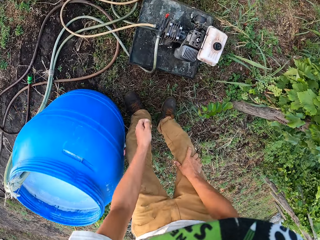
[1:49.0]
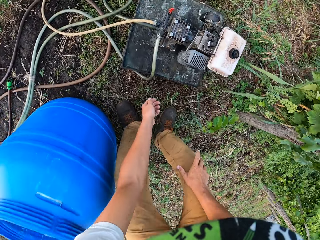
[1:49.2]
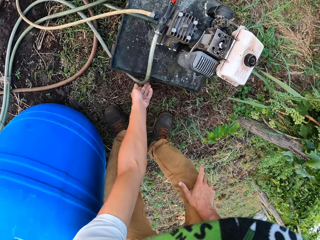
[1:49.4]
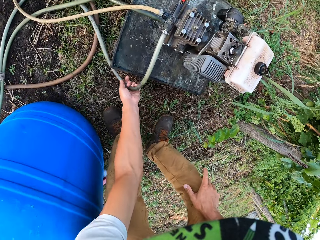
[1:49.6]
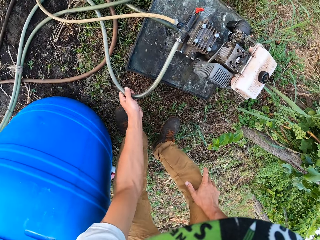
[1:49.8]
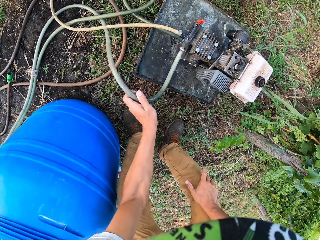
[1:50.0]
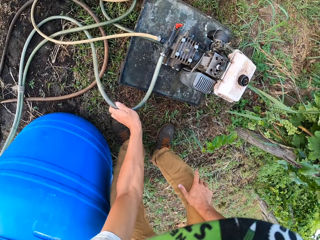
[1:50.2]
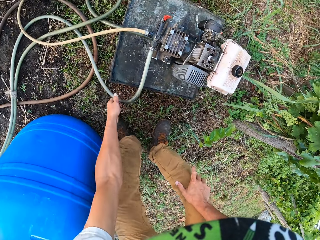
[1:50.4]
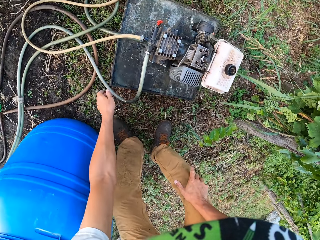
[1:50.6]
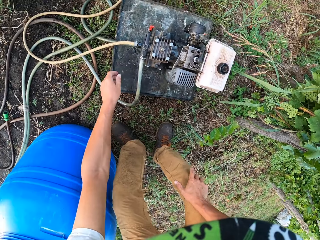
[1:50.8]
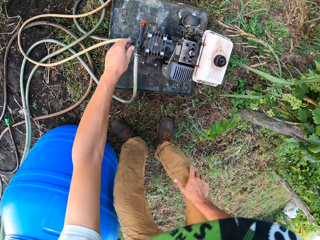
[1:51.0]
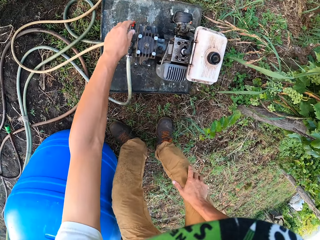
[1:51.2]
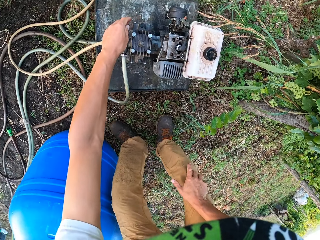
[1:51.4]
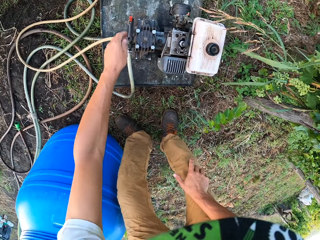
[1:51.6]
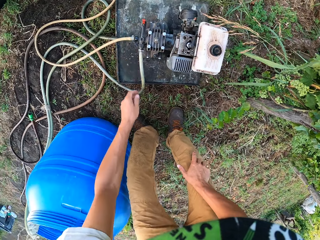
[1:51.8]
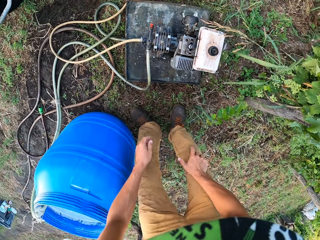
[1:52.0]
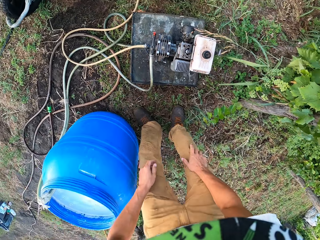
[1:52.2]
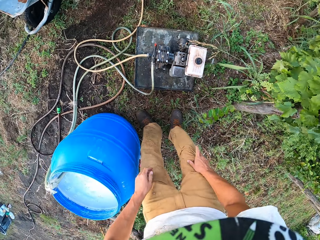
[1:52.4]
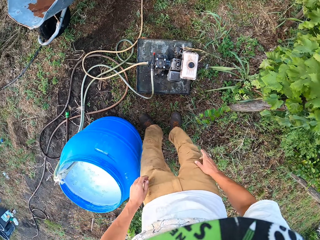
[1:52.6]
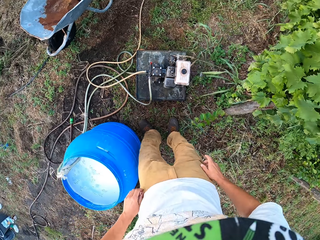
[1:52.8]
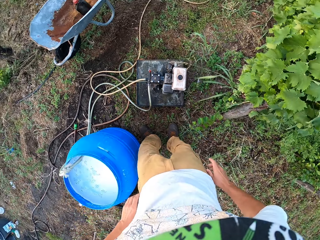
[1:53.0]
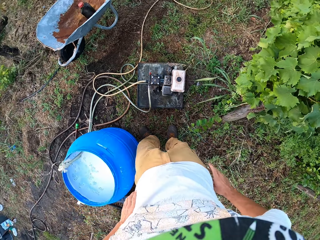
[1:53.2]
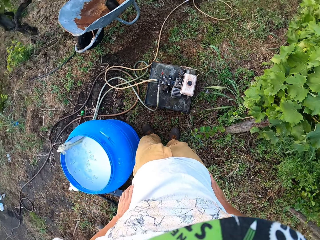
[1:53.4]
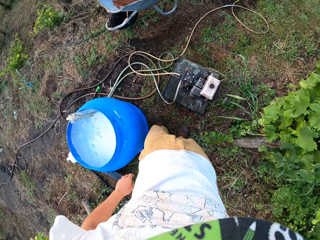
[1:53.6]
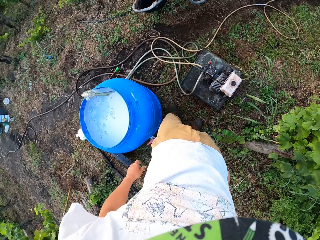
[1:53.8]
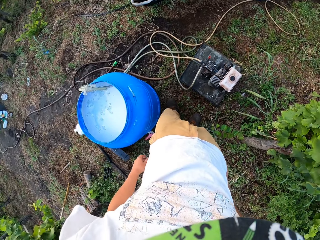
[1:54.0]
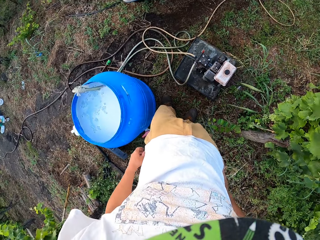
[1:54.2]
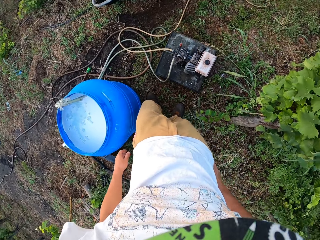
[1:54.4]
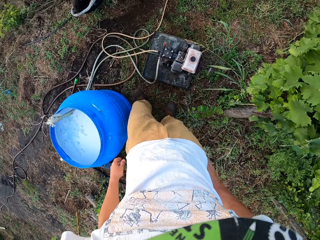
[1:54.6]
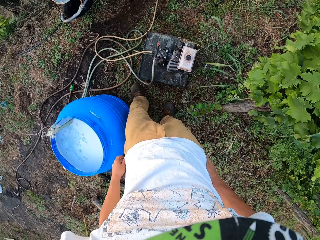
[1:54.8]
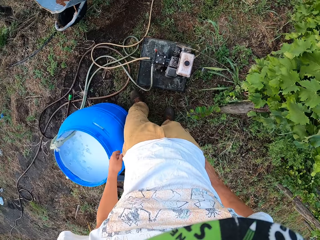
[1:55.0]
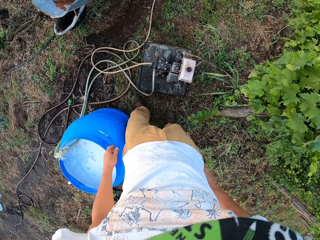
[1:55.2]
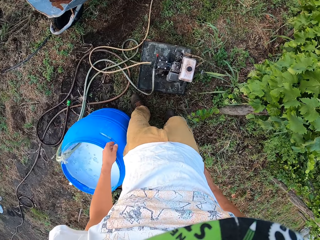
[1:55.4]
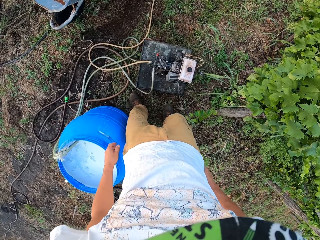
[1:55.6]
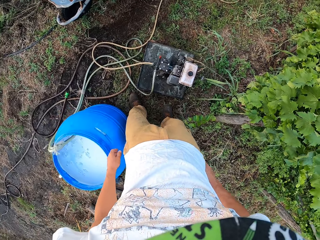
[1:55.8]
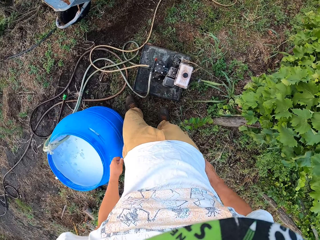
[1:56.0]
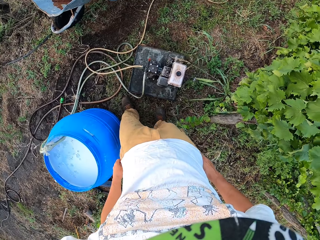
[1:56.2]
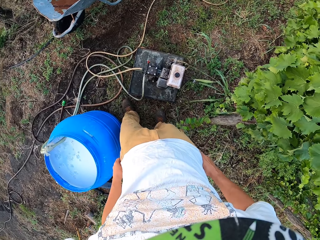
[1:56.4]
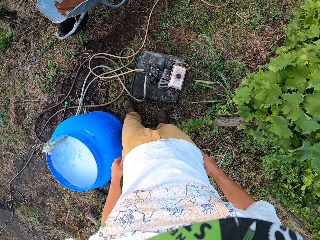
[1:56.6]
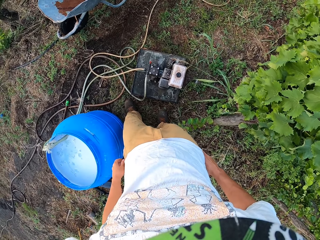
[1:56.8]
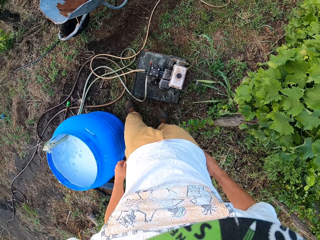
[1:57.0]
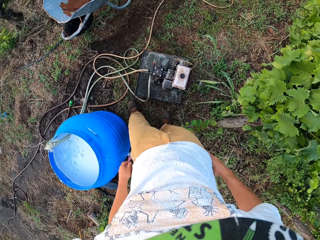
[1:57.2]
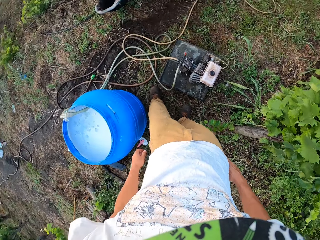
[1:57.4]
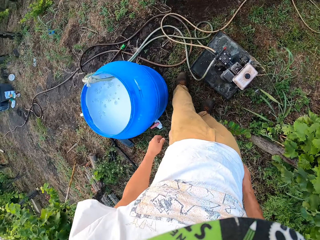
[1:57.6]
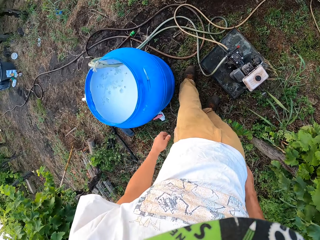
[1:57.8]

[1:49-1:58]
The camera wearer touches the pipe. He adjusts a hose with his left hand. He touches the engine of the pumping machine with his left hand. He stands up, steps towards the generator and stares around.

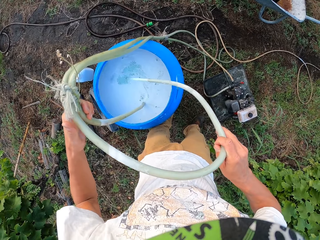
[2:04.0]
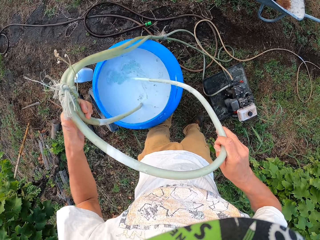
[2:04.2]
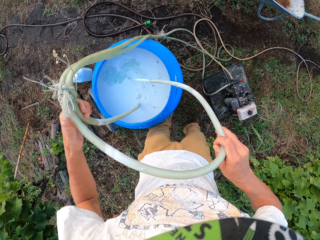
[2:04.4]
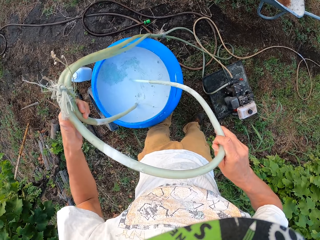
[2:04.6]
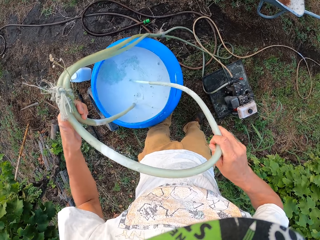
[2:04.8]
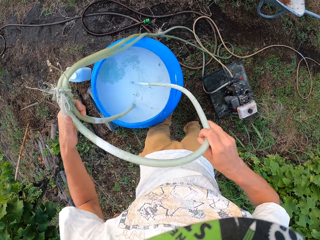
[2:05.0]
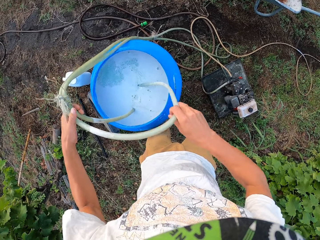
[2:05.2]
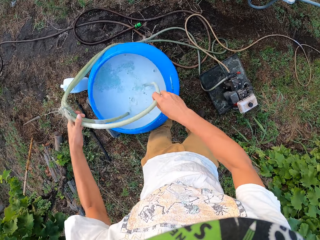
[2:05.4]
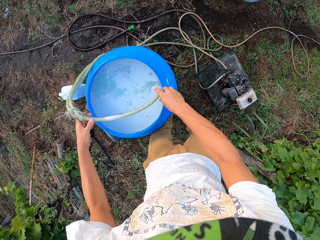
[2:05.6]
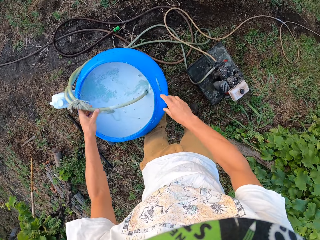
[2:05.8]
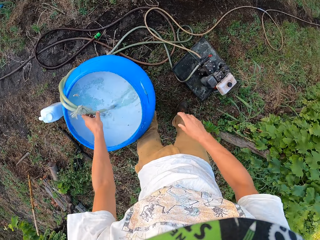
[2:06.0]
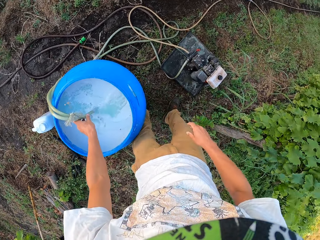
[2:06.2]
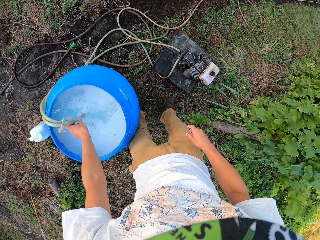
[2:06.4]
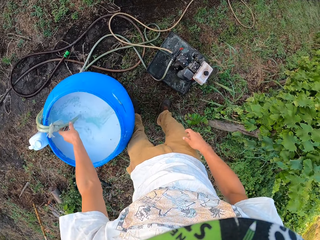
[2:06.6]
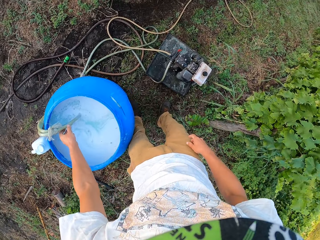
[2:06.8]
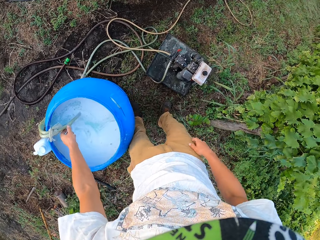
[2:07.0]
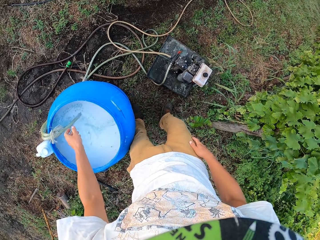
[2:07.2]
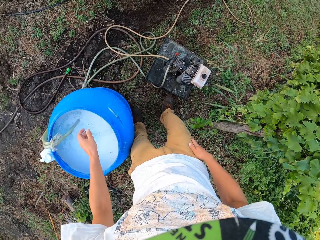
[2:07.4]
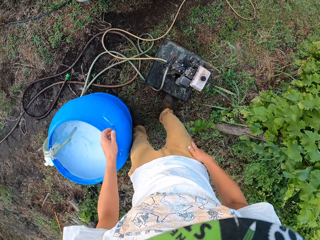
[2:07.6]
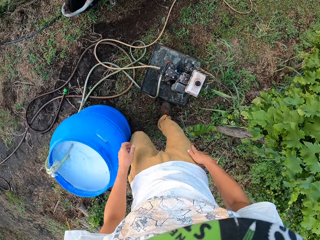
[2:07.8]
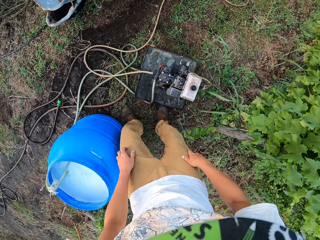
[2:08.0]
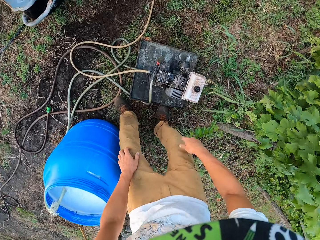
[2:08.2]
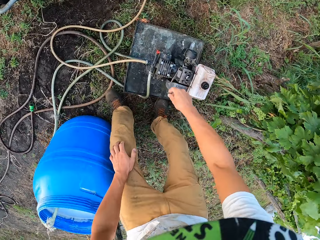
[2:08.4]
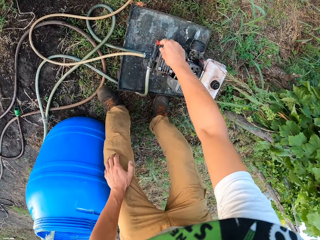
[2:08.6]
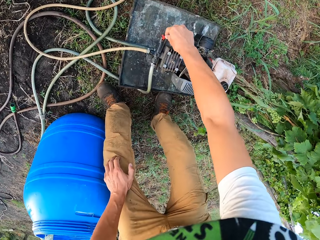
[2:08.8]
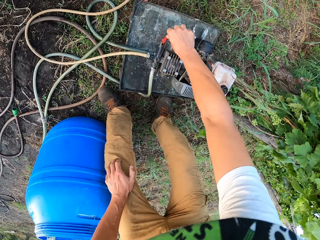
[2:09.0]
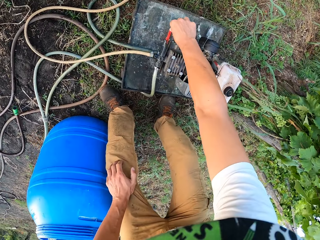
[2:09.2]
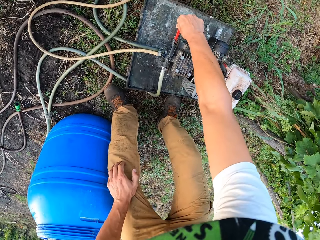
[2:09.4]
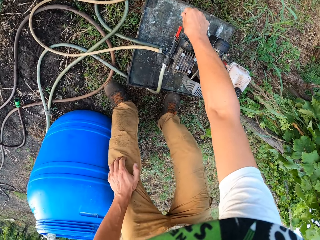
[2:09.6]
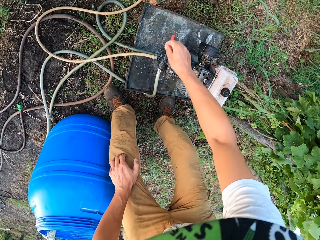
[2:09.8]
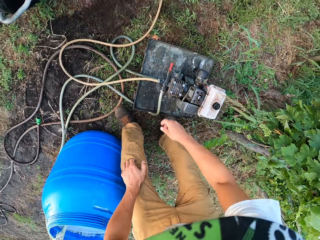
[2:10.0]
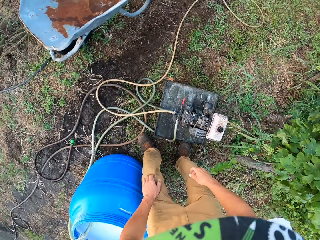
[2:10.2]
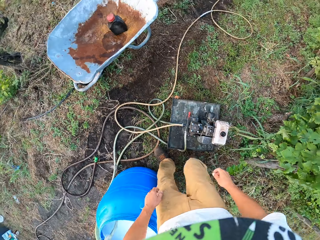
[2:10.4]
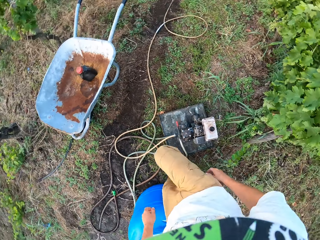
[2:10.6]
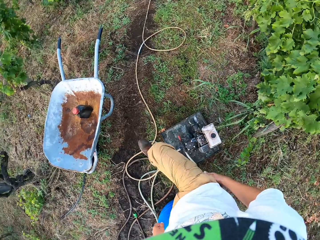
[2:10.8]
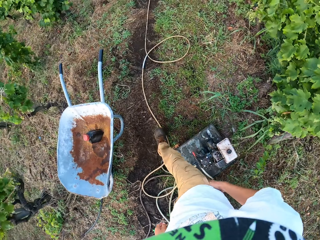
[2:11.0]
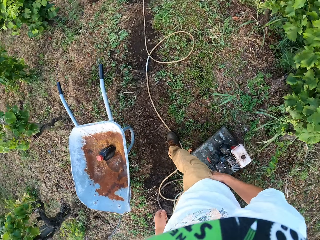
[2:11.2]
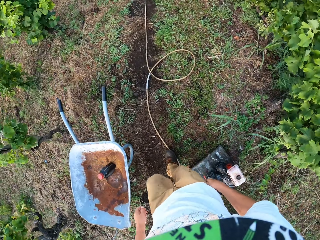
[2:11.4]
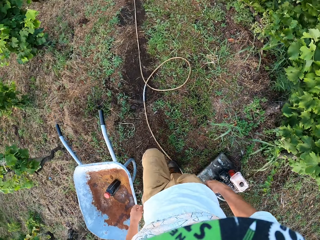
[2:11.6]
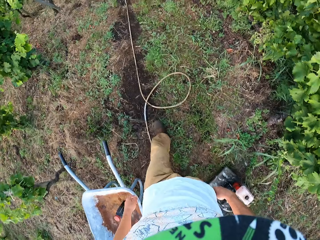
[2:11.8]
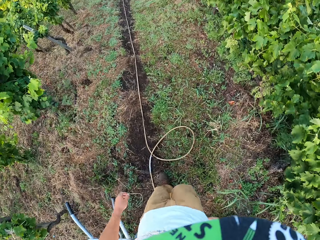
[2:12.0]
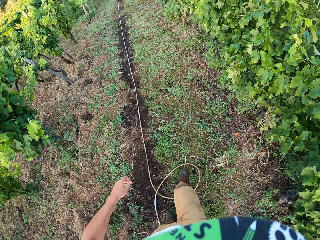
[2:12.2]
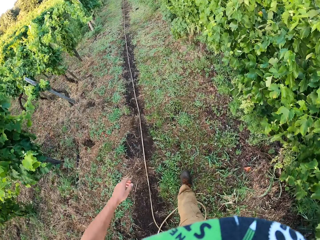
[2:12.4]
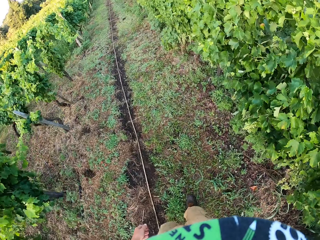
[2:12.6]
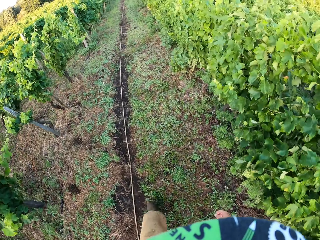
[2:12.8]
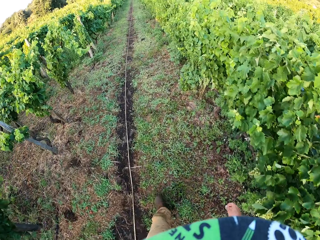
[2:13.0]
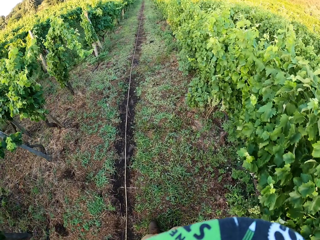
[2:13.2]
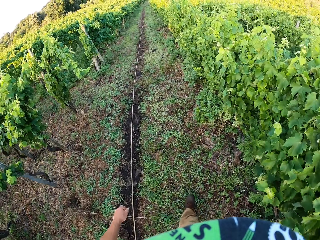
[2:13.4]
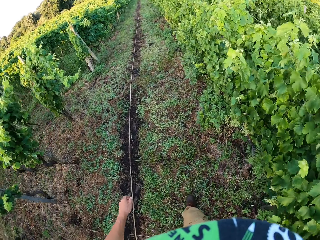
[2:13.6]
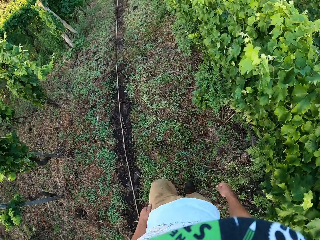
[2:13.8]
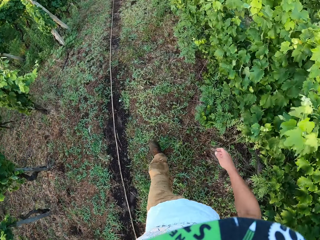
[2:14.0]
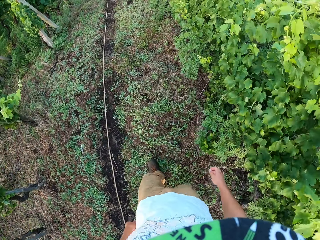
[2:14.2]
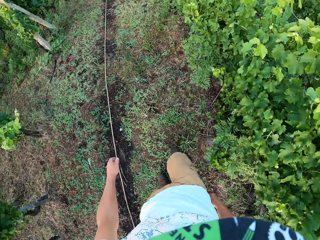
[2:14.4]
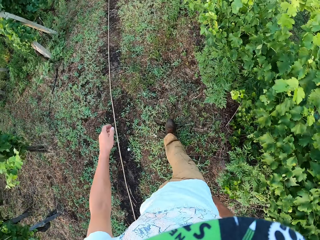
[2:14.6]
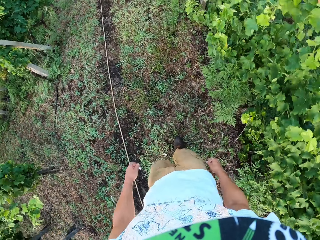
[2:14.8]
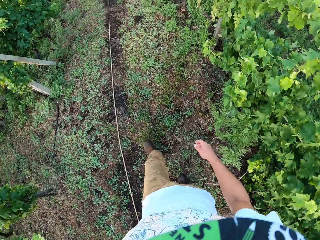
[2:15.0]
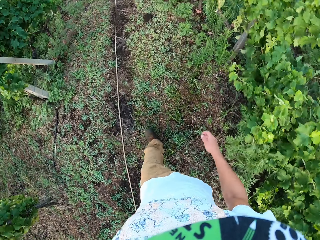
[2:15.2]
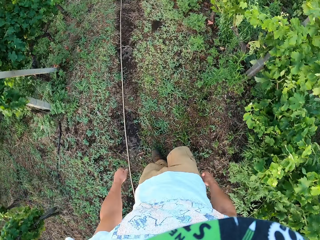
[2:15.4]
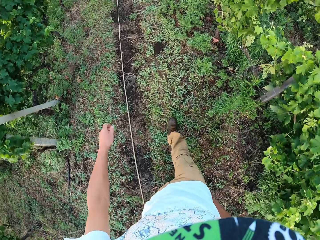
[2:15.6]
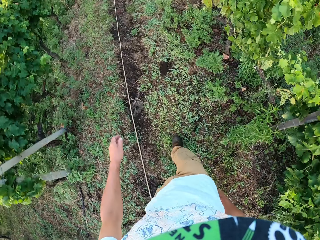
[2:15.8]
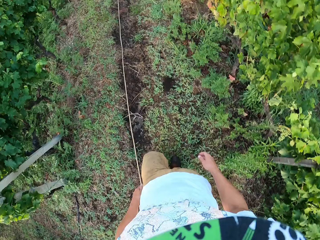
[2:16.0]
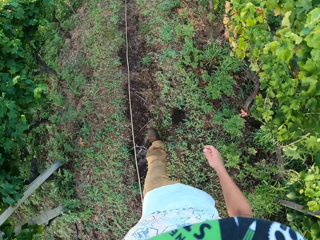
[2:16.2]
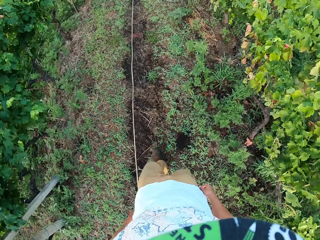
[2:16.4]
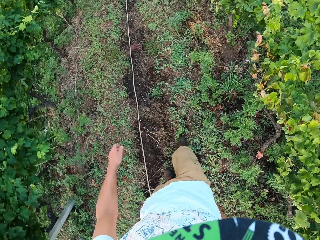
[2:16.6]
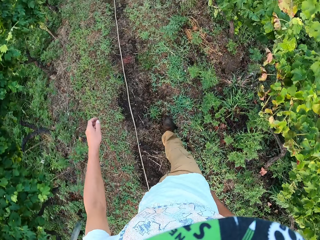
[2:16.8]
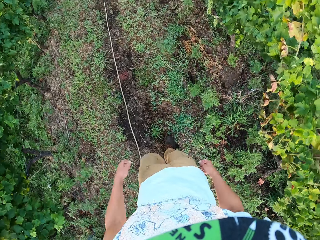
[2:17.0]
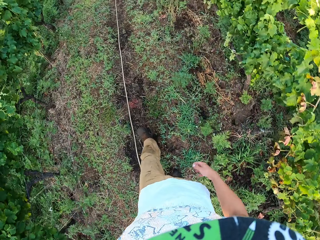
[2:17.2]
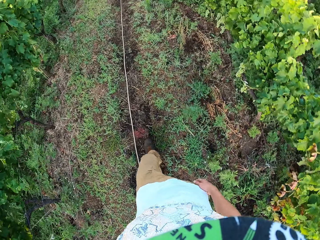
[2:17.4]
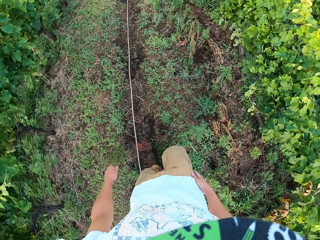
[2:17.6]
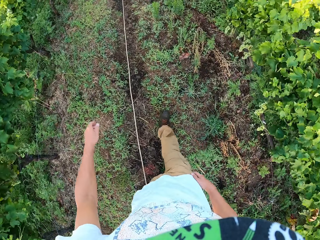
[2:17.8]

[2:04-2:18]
The camera wearer drops the hose back in the water drum. He turns the knob down. He pushes a button on the pumping machine with his right hand. He moves across the pumping machine and walks along the farmland.
